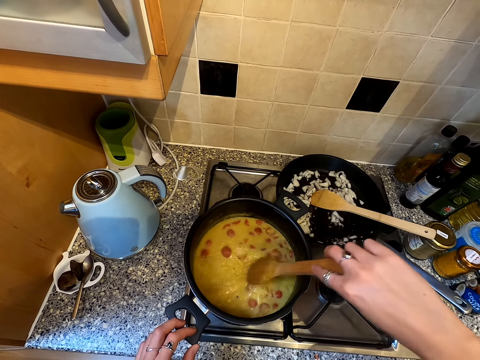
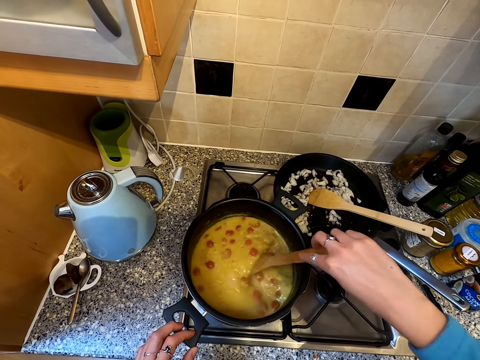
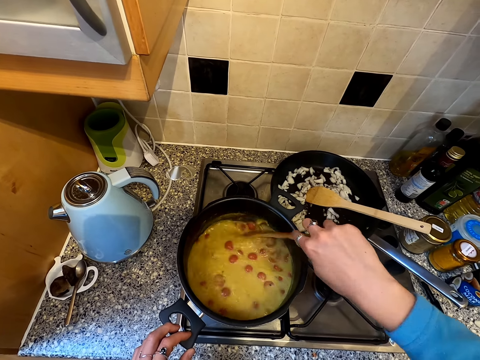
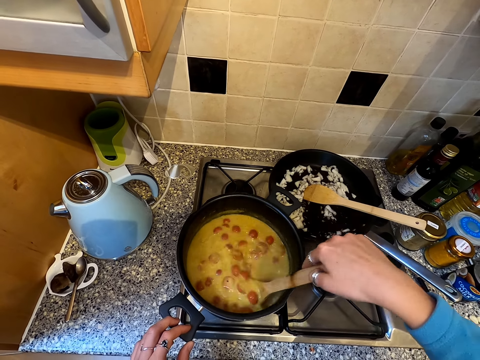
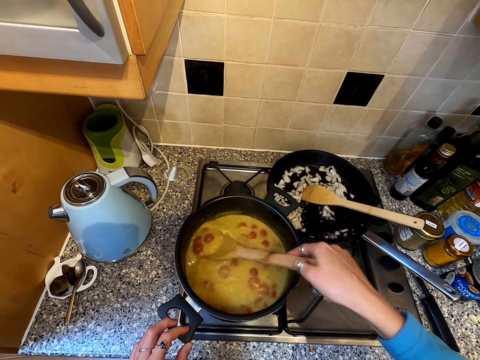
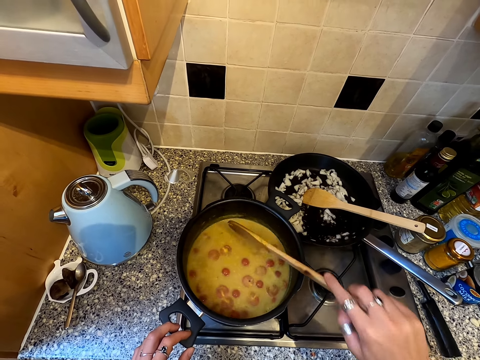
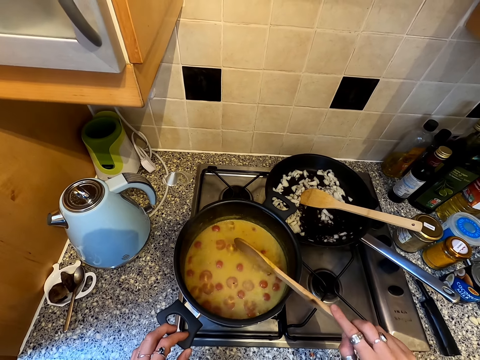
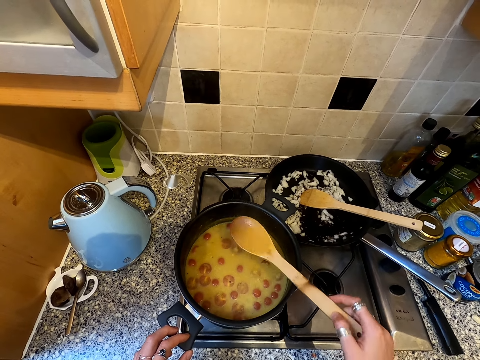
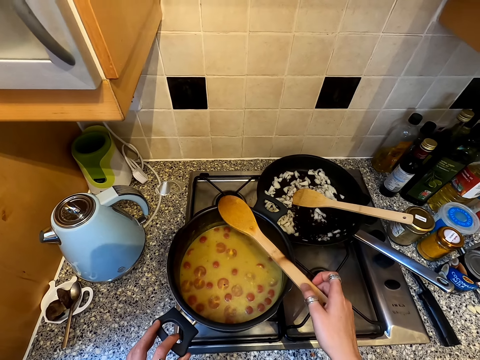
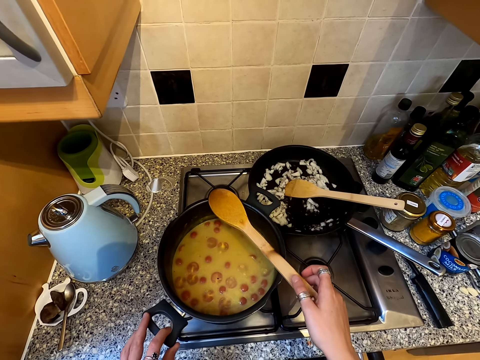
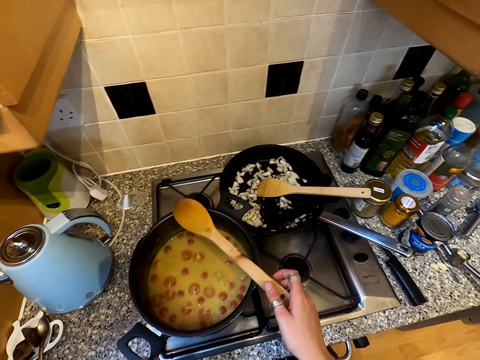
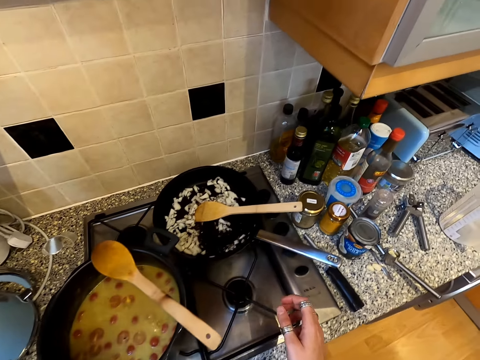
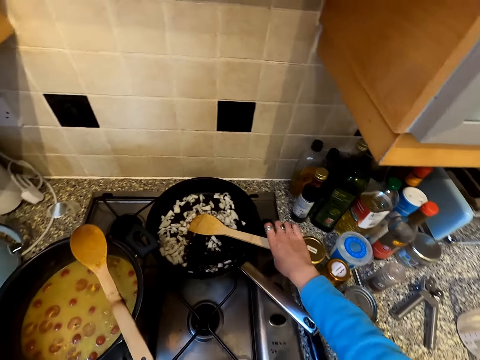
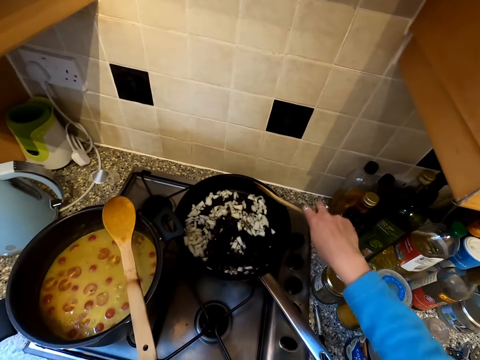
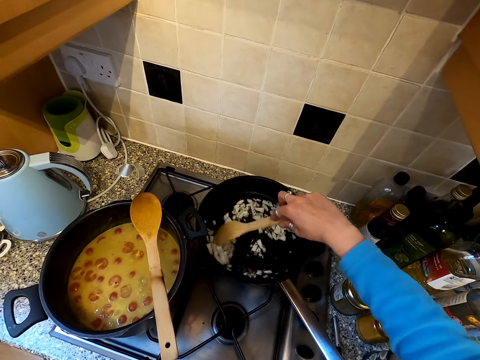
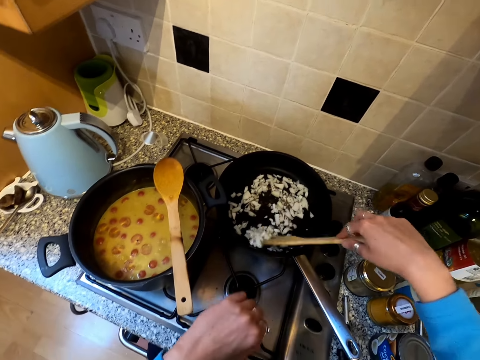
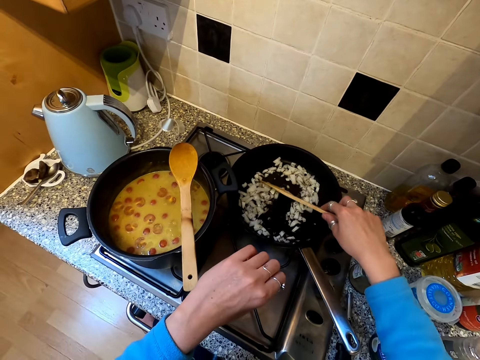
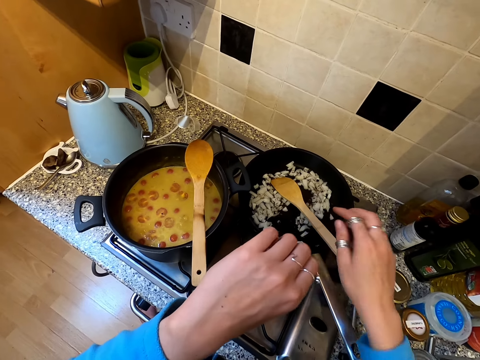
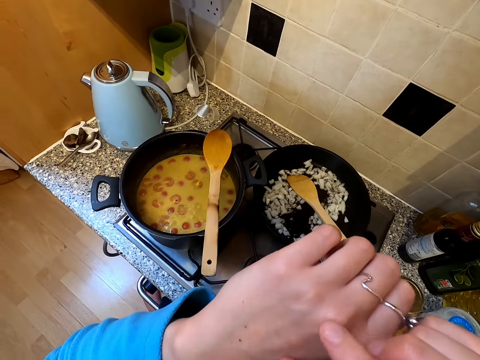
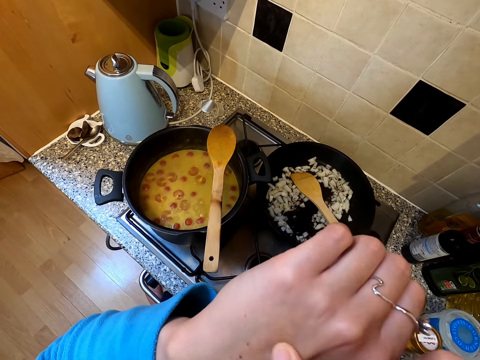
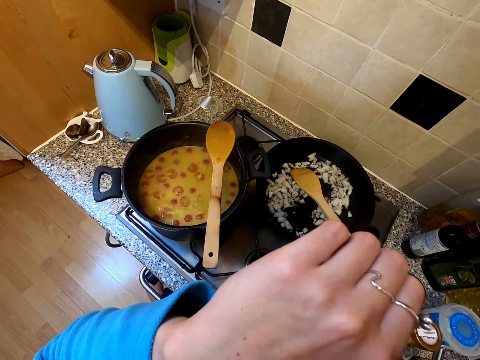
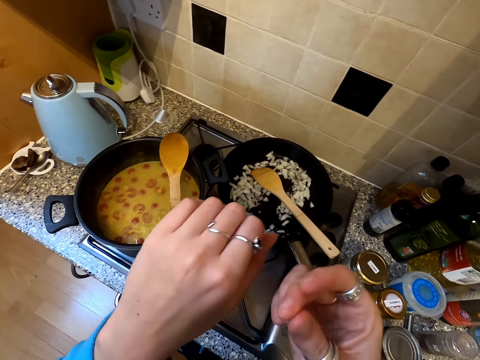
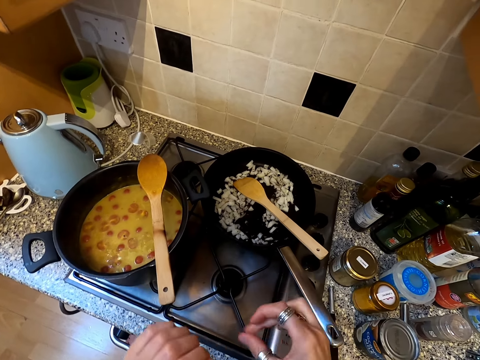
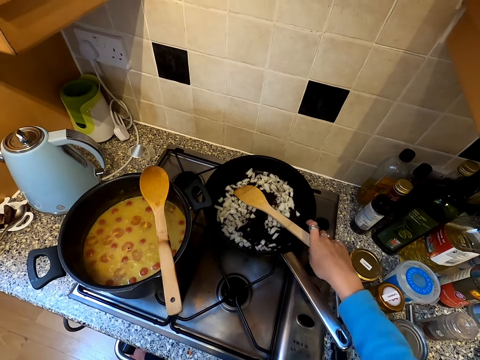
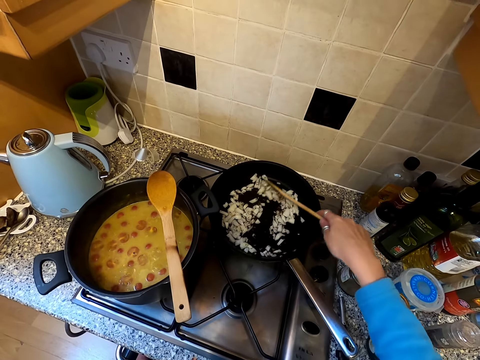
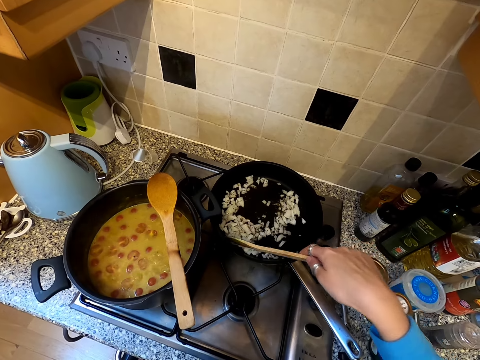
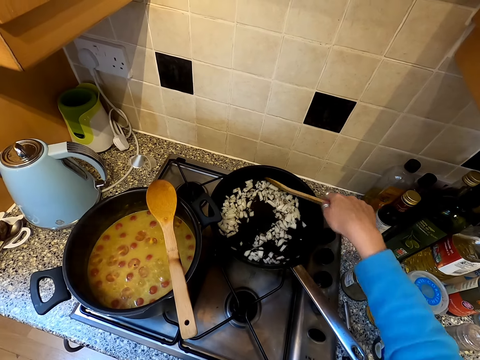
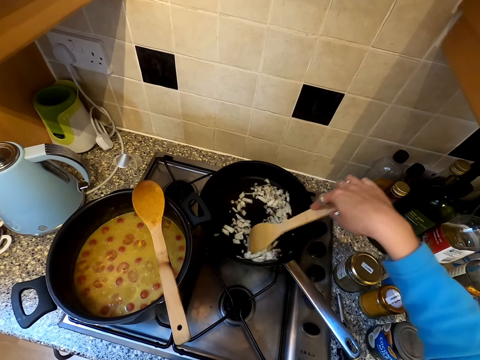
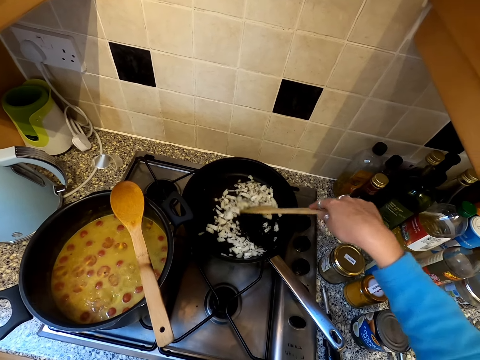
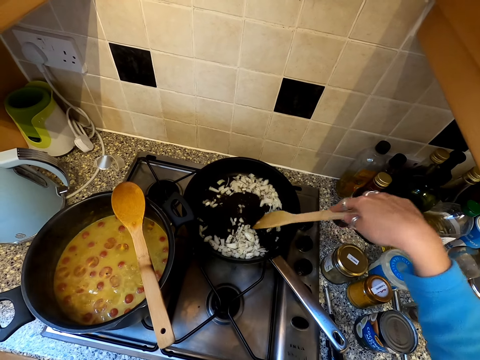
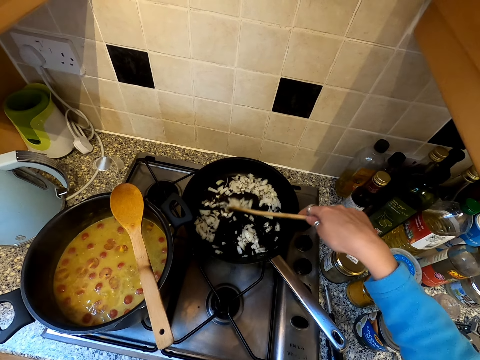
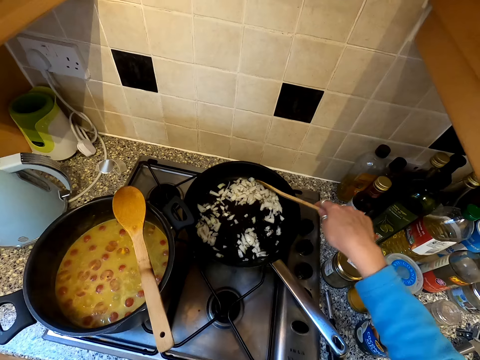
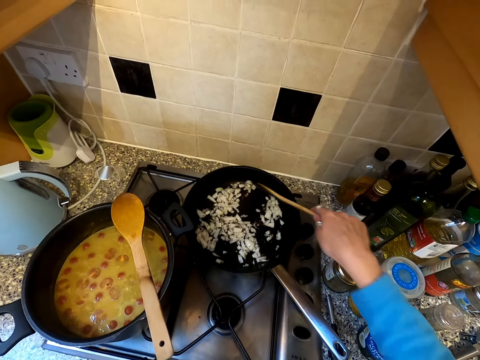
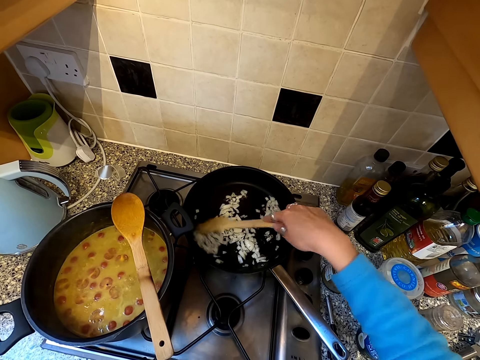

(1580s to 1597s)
The camera wearer places the cooking stick on the saucepan. They stir the ingredient. They check the skin. They stir the ingredient.

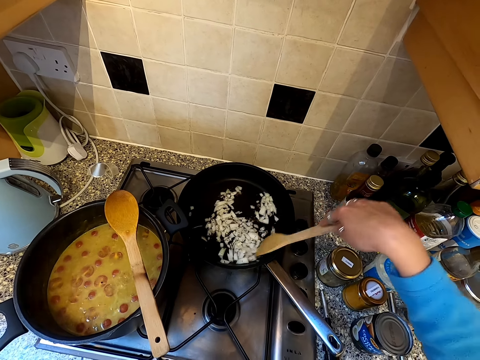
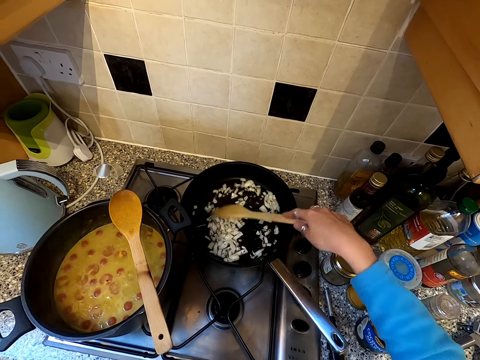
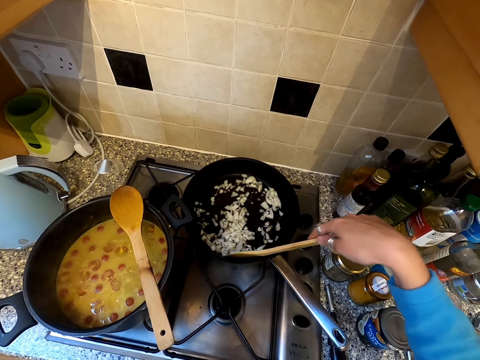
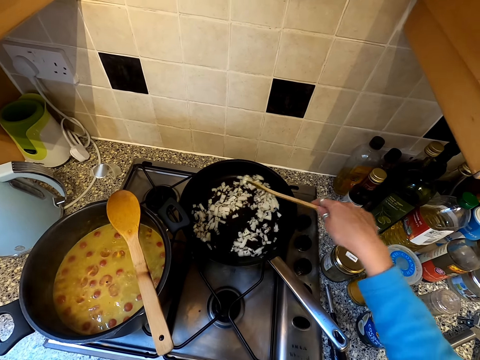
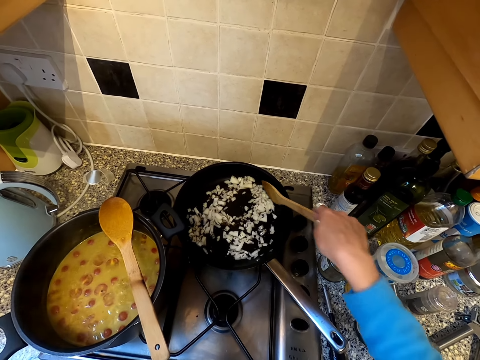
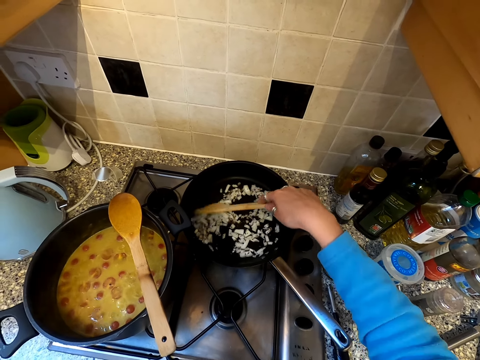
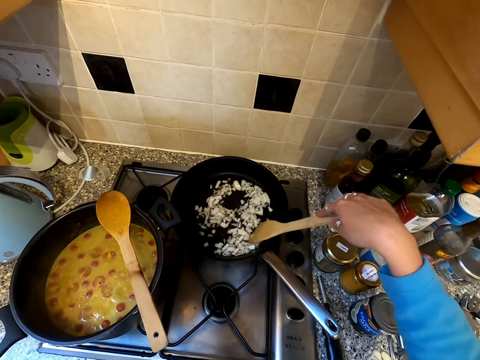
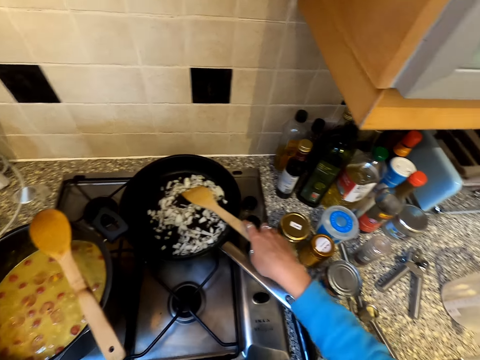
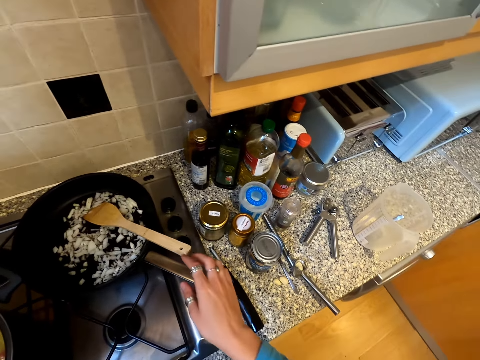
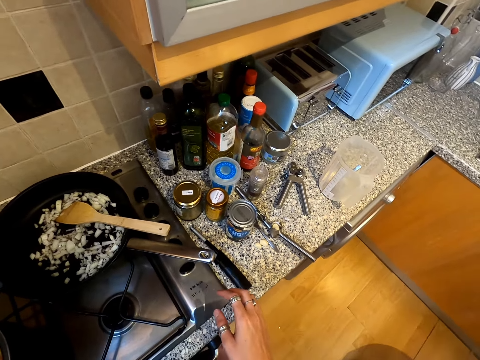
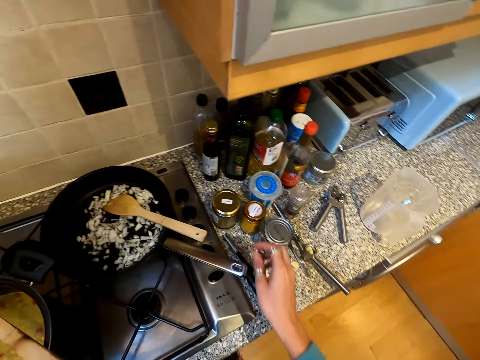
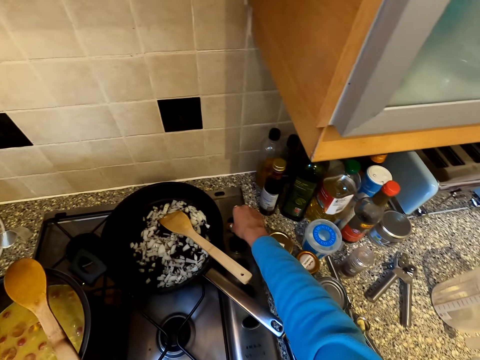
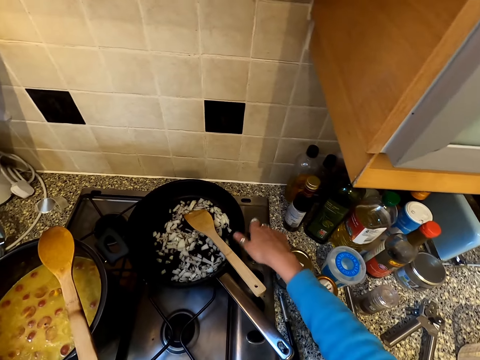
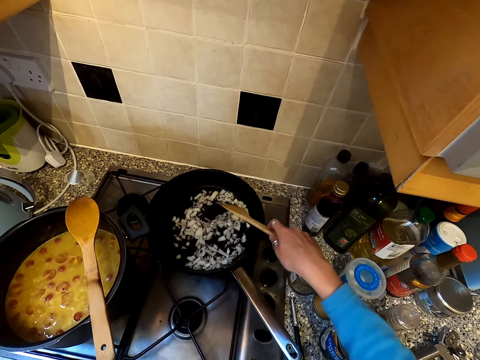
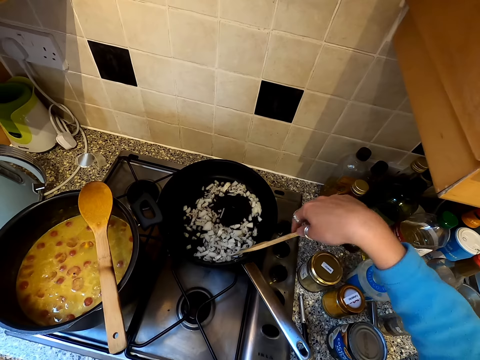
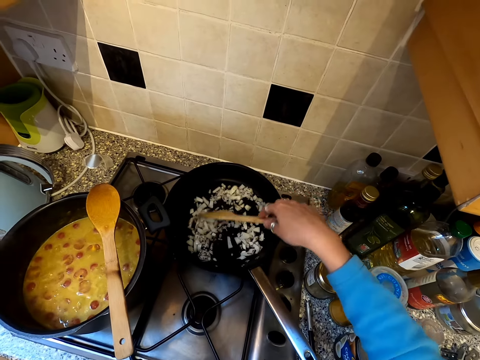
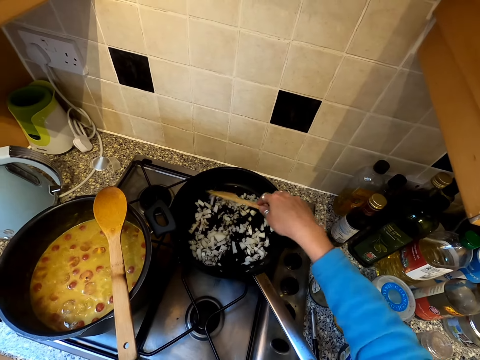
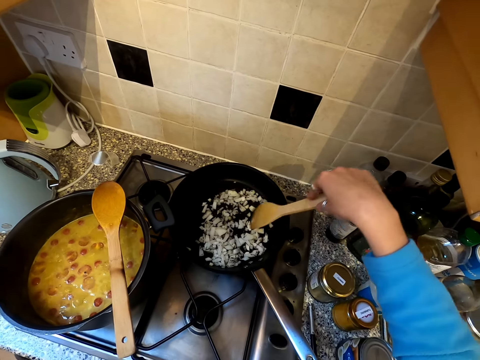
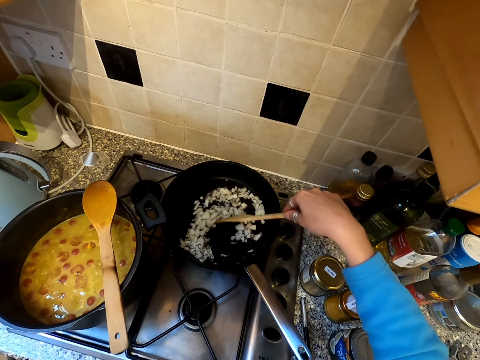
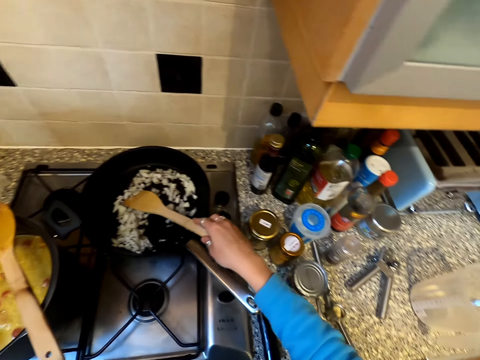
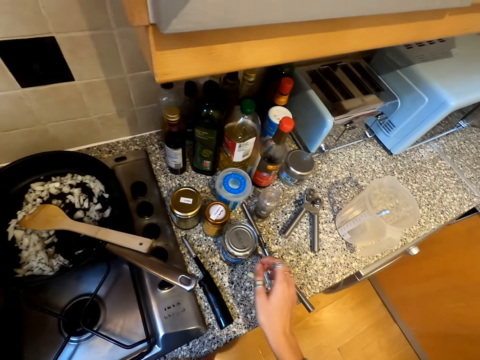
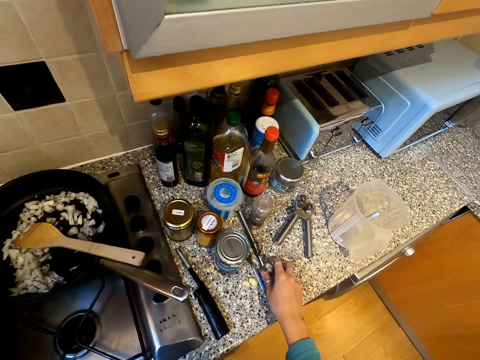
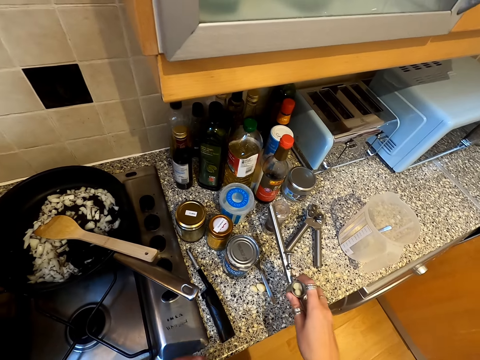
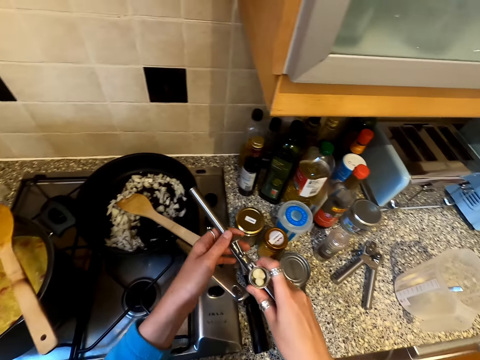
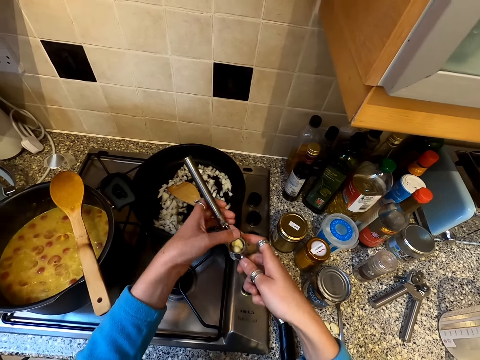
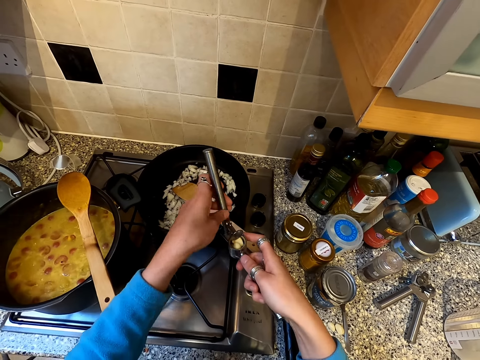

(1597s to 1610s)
The camera wearer regulates the cooker. They reduce the heat. They stir the ingredient. They pick up a crusher.
